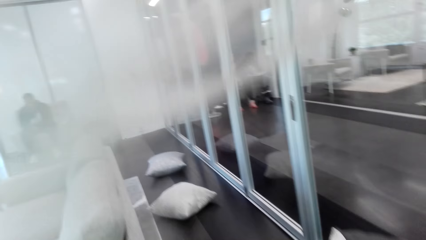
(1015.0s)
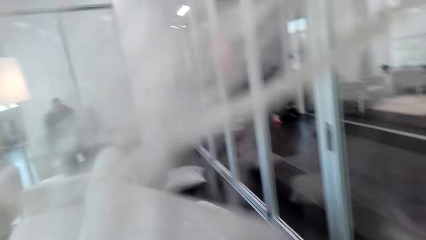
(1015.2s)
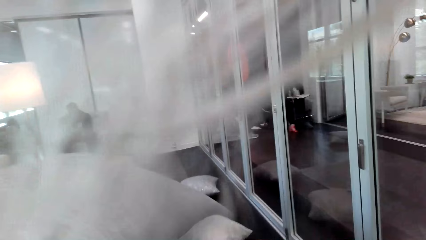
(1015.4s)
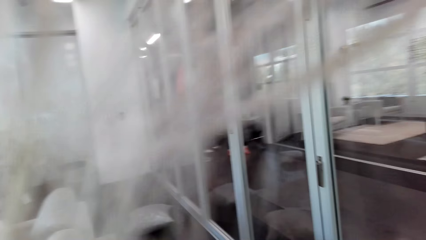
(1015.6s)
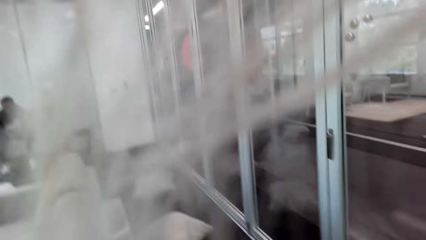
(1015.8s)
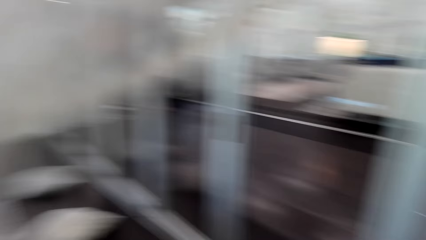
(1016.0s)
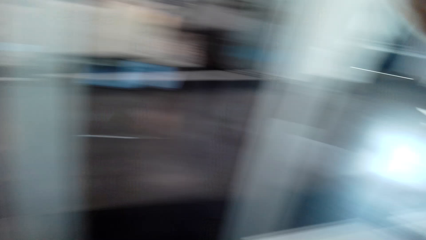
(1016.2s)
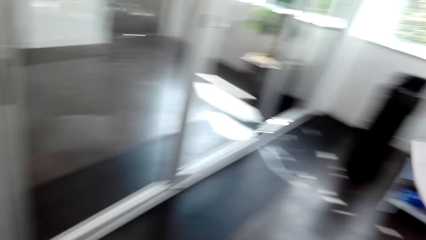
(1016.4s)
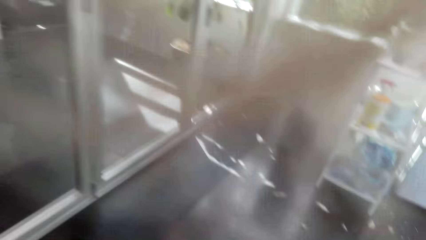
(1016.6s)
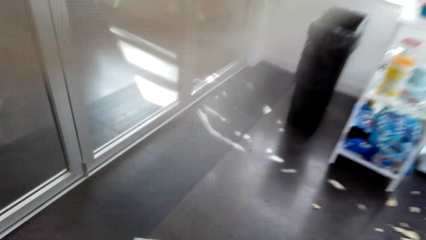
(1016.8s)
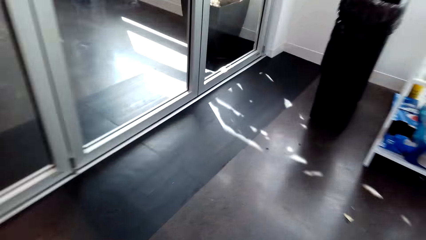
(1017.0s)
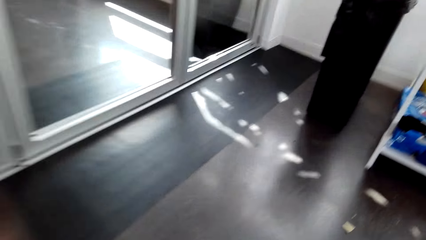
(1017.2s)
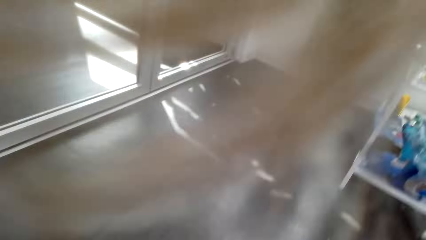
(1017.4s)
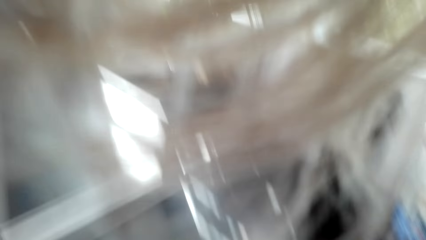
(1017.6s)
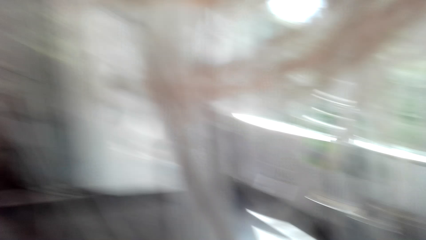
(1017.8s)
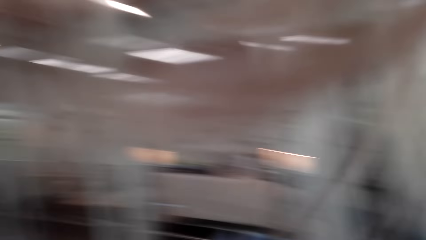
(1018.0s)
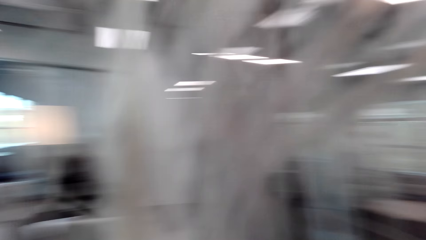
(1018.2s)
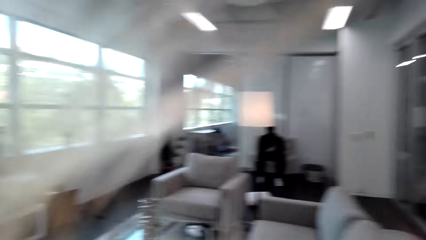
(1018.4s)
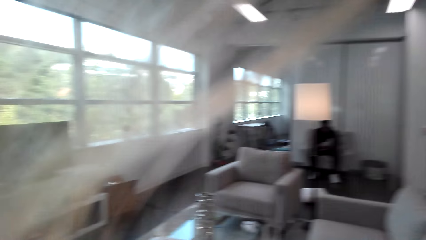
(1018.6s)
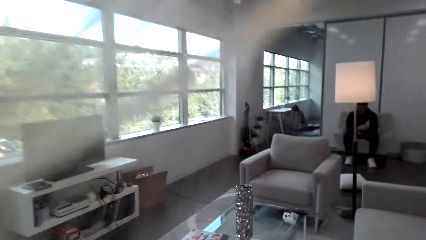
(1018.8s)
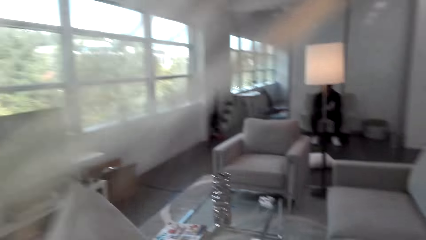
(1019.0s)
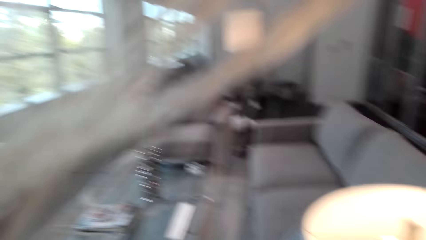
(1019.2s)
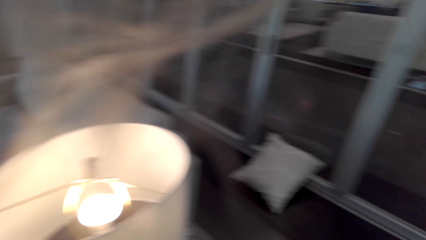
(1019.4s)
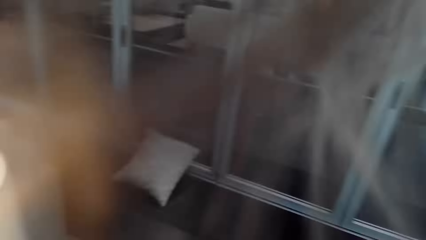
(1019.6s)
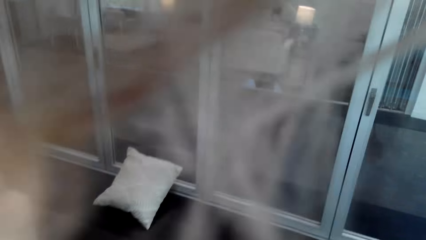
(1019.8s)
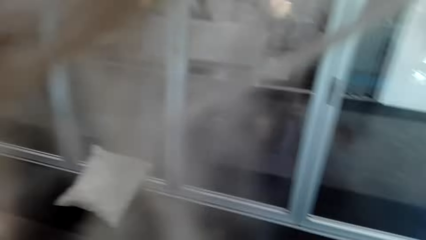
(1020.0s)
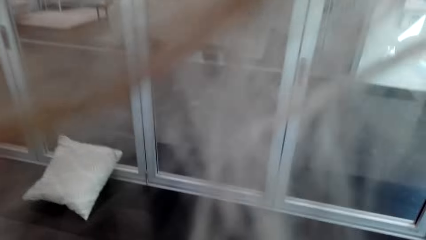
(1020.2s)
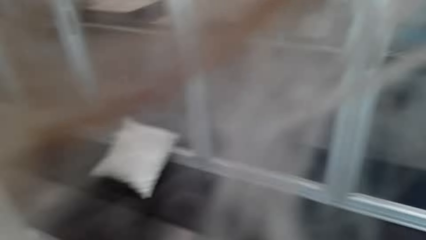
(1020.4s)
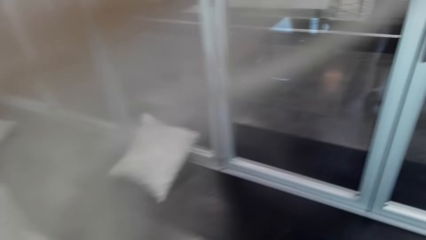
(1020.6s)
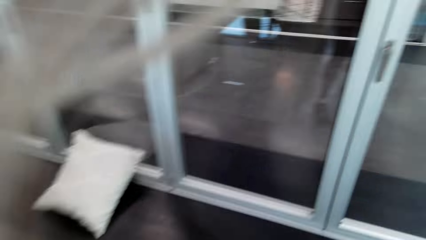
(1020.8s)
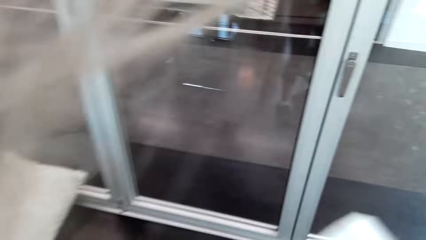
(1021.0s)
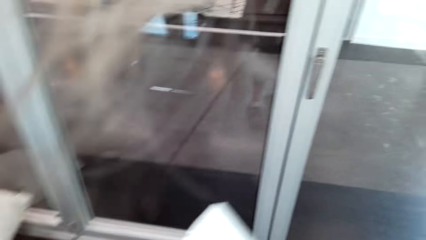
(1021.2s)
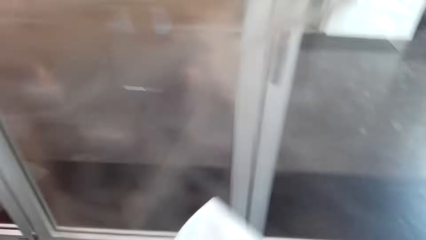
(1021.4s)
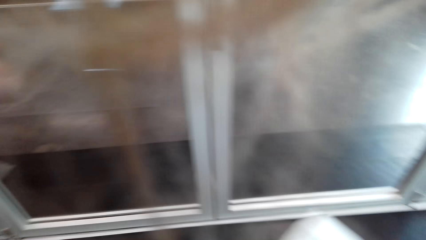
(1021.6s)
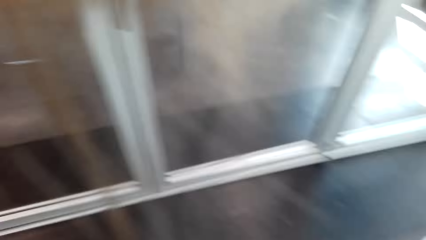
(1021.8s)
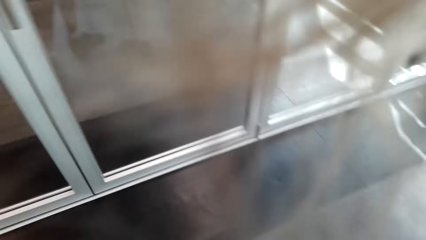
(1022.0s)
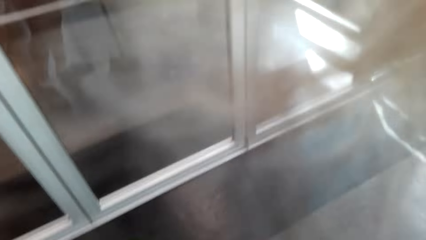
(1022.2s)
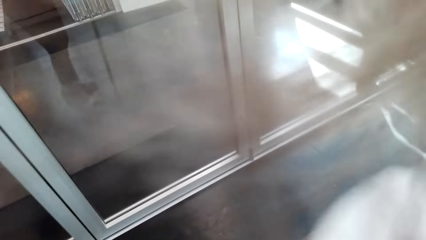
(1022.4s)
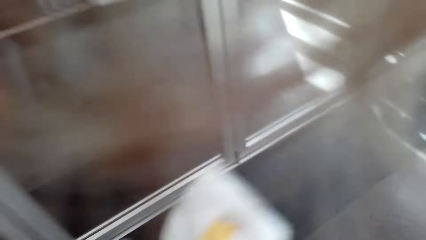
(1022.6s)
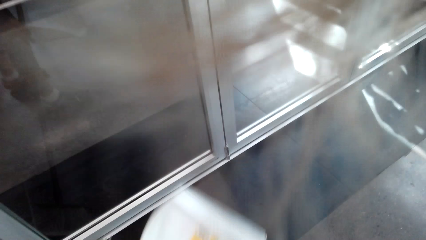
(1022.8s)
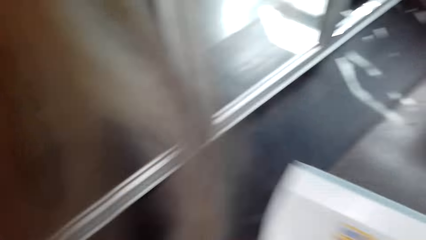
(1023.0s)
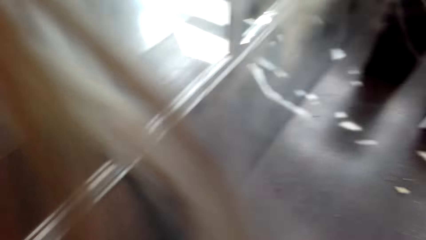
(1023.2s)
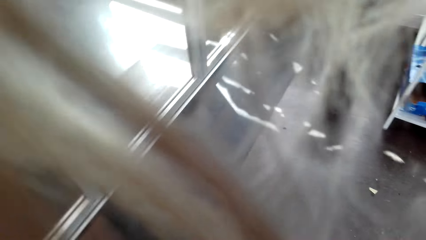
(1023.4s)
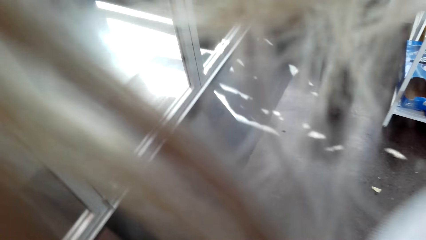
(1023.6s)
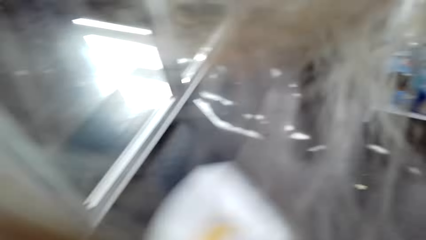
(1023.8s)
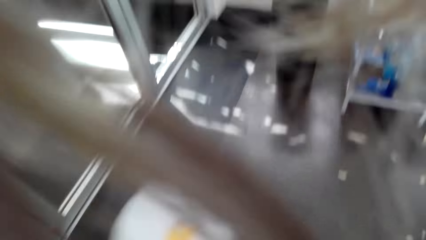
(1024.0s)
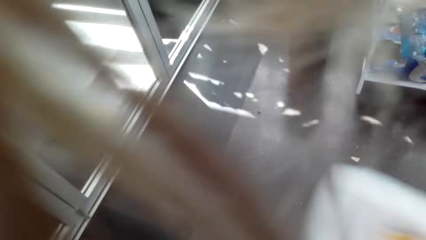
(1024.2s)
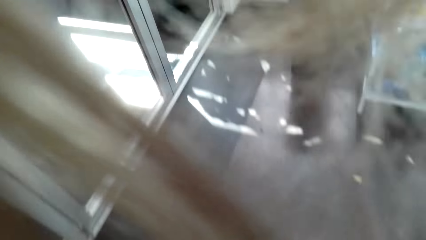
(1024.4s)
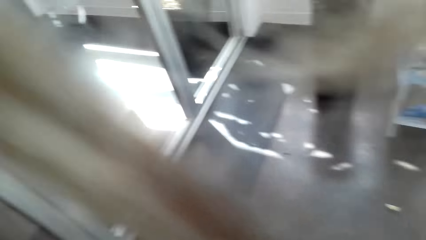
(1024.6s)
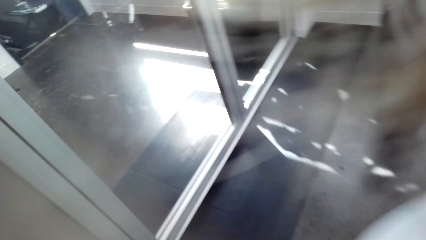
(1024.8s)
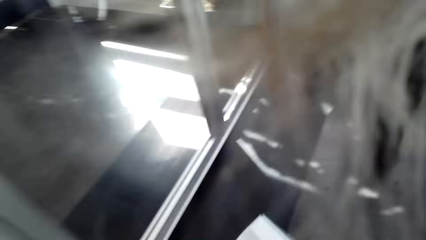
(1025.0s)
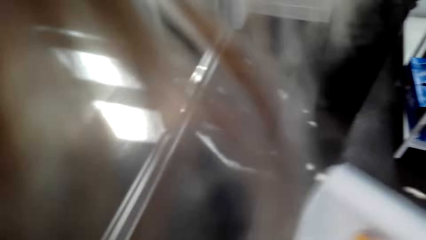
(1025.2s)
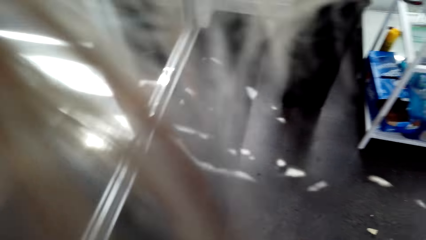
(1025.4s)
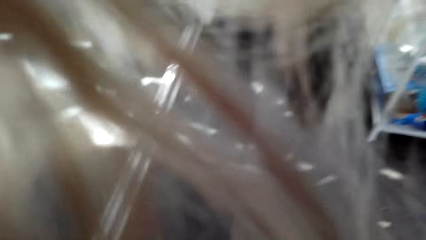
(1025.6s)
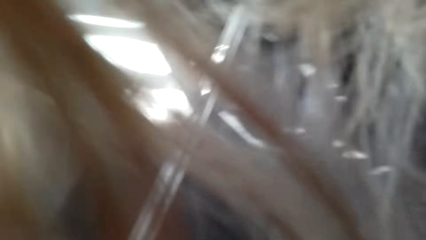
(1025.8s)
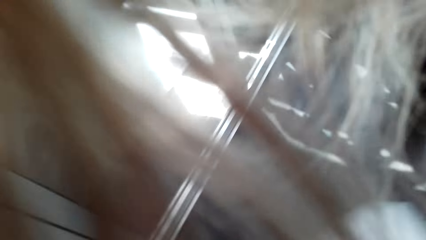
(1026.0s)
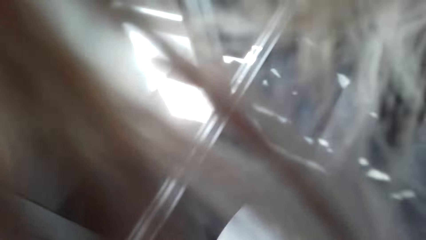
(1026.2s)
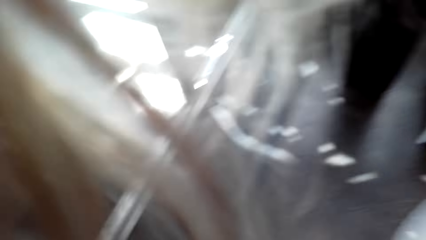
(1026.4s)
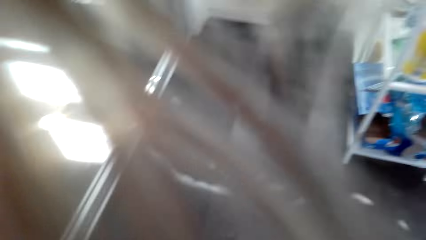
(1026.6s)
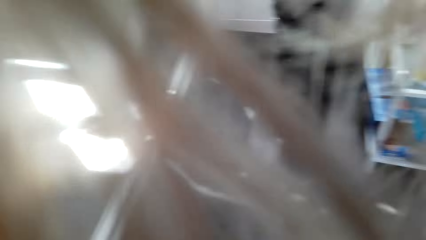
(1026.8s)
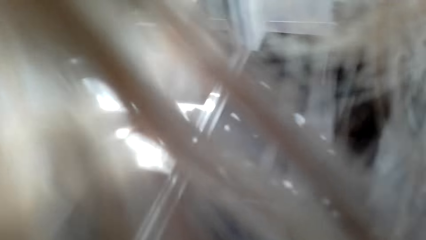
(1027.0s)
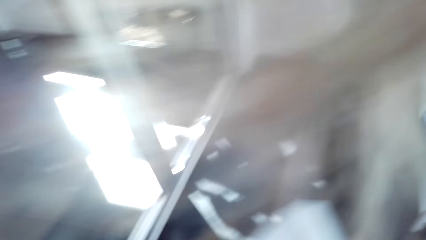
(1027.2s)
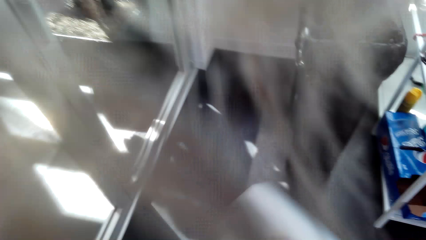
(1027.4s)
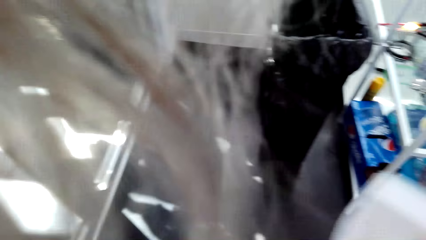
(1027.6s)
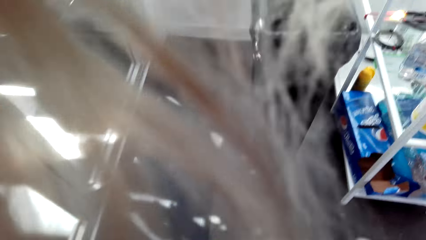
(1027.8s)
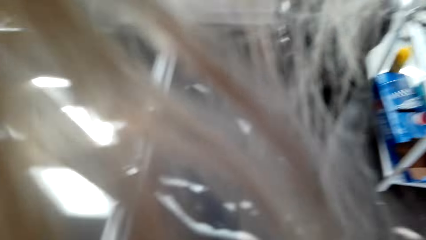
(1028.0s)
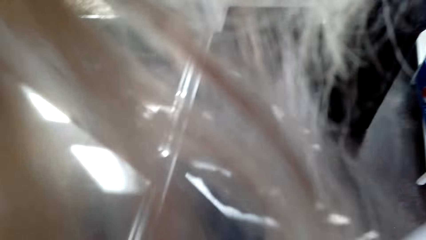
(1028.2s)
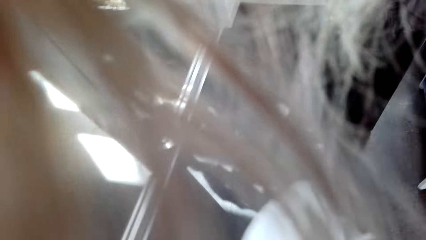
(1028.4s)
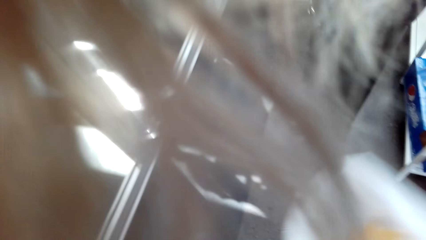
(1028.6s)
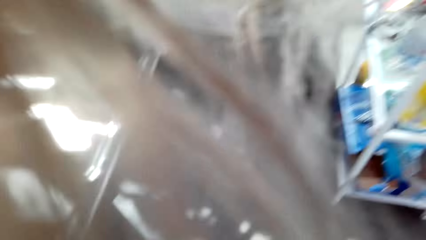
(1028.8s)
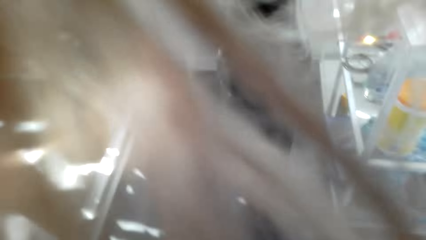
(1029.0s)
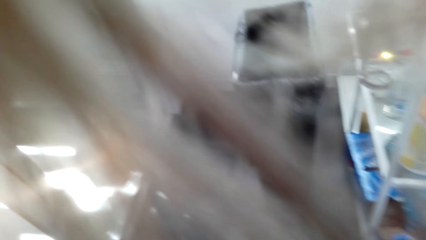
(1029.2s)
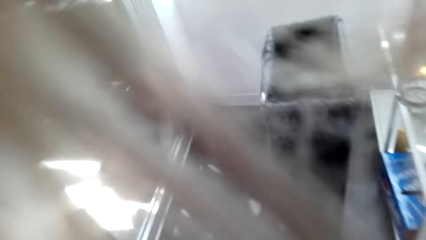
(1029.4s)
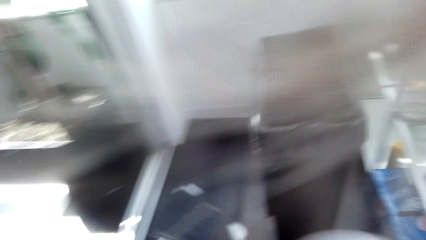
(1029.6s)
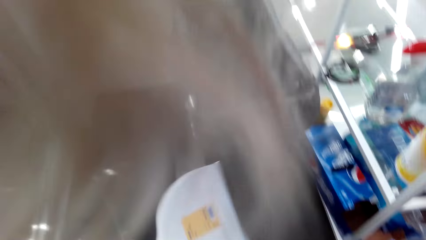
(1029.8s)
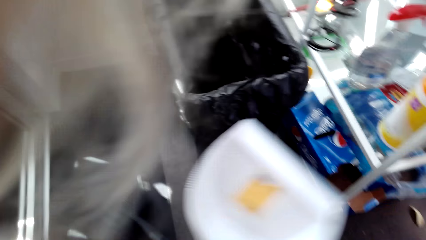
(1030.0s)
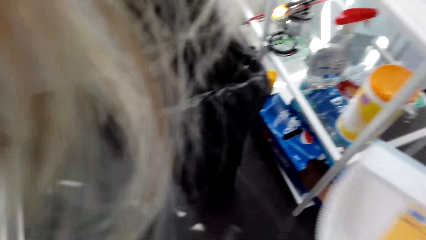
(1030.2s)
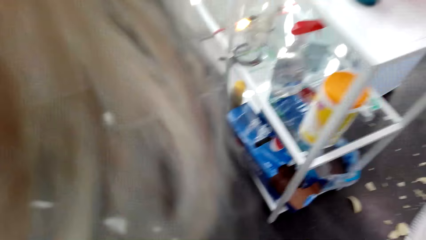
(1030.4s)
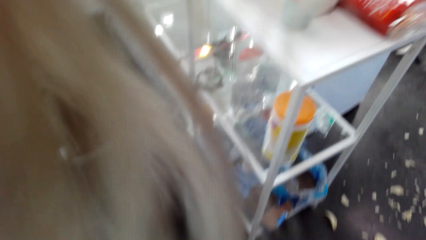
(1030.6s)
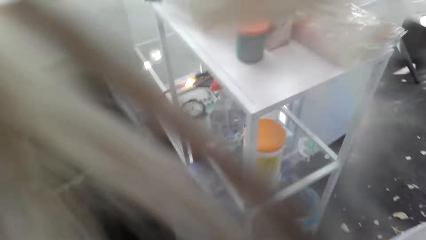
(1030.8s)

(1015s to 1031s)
The camera wearer holds a pillow. They move around the house. They move something. They pick up an object. They move around.
